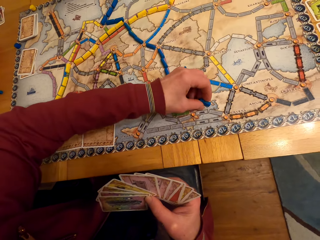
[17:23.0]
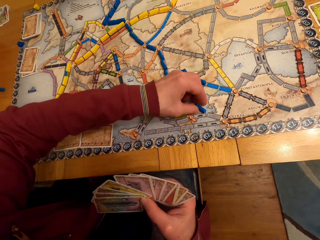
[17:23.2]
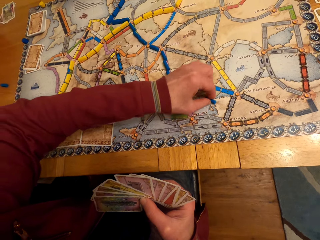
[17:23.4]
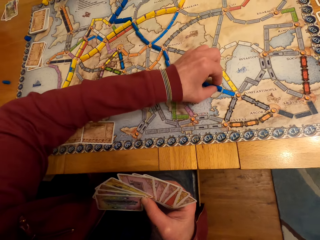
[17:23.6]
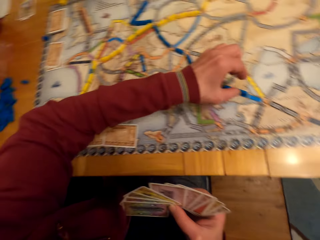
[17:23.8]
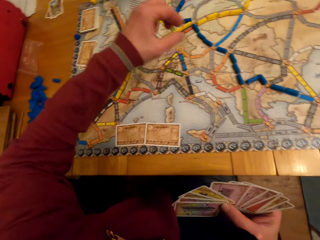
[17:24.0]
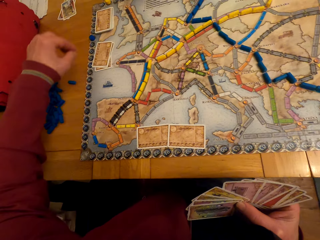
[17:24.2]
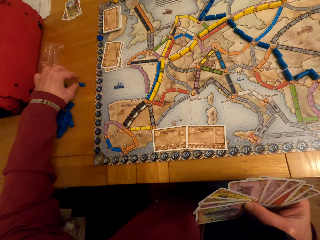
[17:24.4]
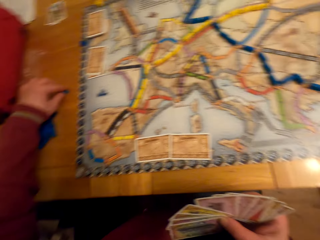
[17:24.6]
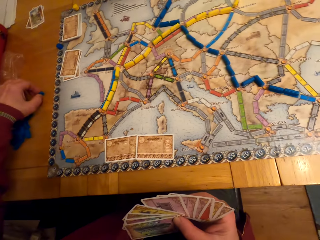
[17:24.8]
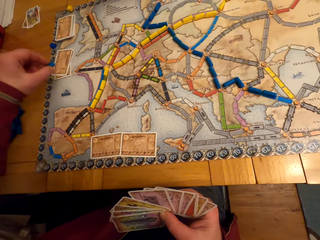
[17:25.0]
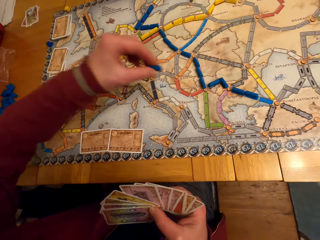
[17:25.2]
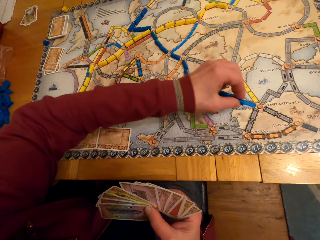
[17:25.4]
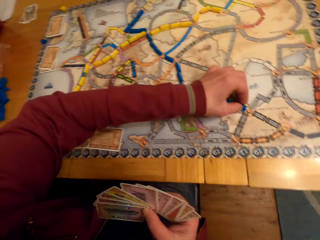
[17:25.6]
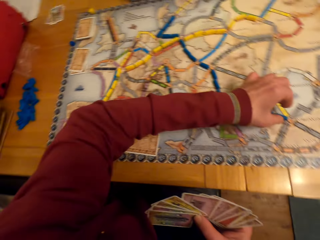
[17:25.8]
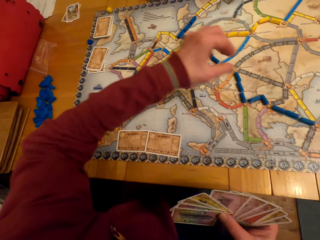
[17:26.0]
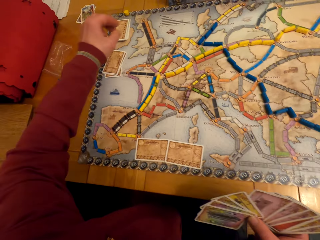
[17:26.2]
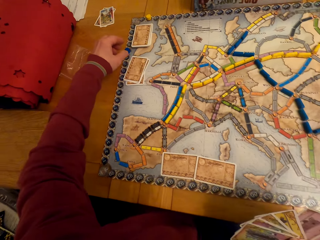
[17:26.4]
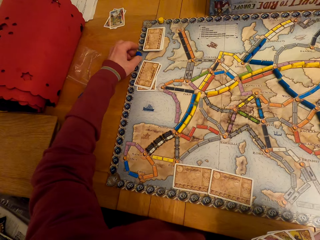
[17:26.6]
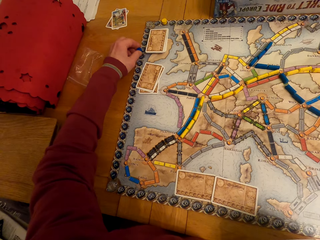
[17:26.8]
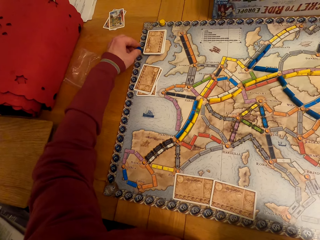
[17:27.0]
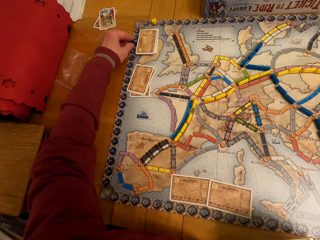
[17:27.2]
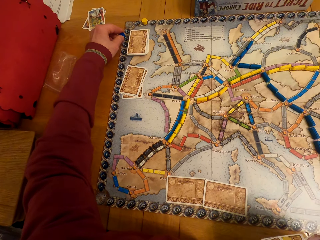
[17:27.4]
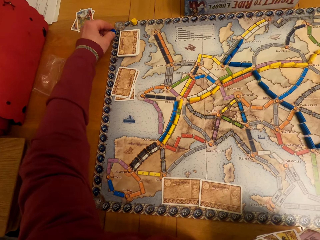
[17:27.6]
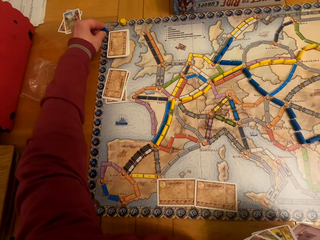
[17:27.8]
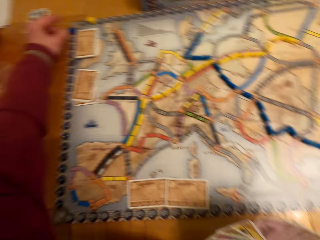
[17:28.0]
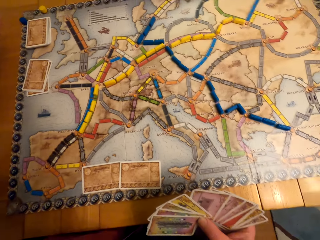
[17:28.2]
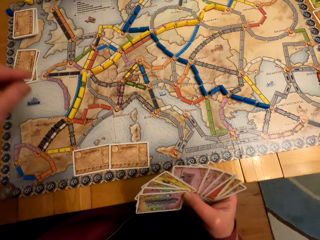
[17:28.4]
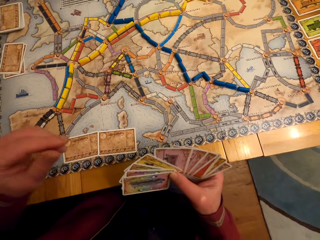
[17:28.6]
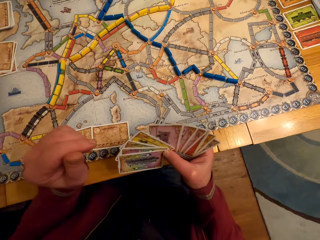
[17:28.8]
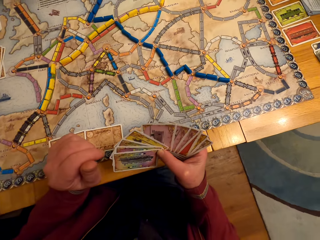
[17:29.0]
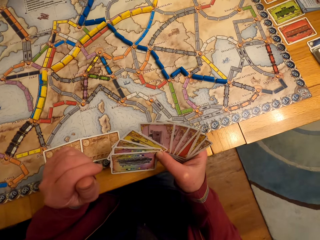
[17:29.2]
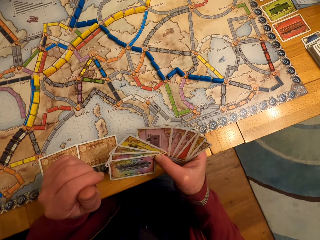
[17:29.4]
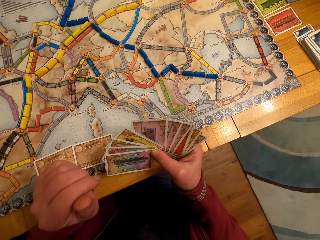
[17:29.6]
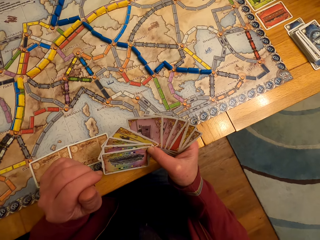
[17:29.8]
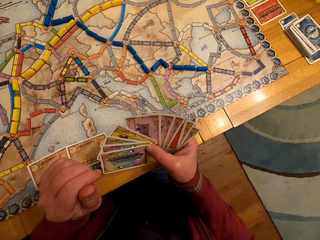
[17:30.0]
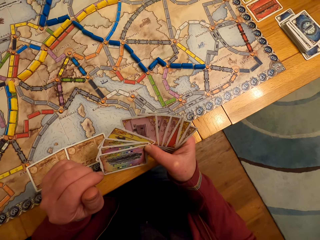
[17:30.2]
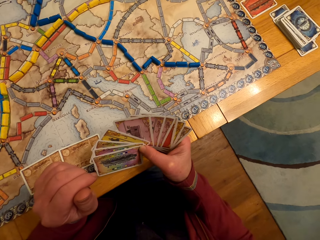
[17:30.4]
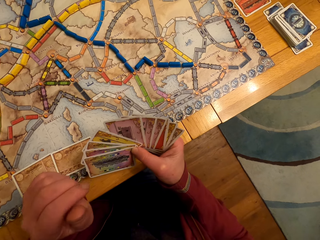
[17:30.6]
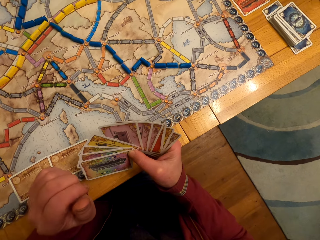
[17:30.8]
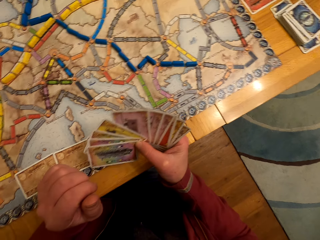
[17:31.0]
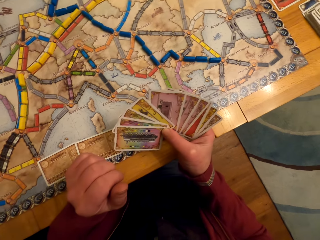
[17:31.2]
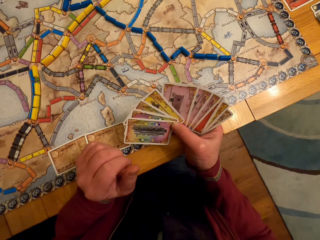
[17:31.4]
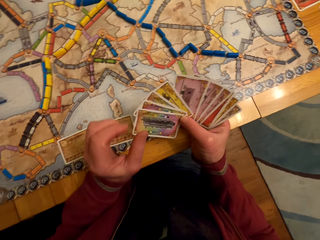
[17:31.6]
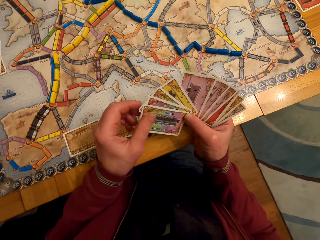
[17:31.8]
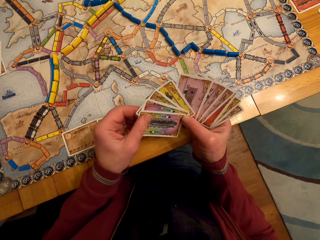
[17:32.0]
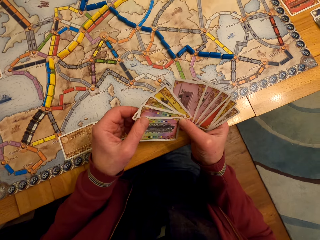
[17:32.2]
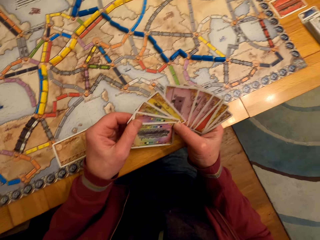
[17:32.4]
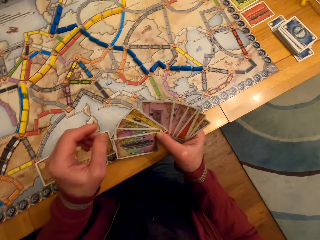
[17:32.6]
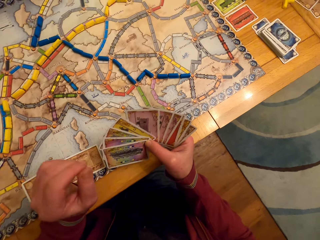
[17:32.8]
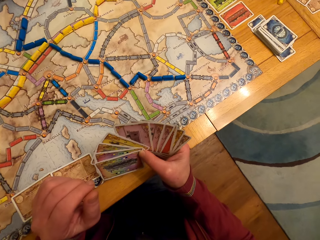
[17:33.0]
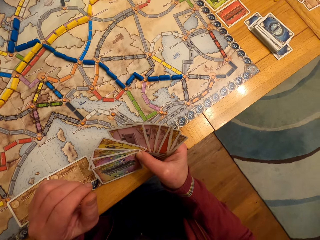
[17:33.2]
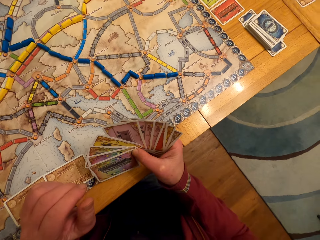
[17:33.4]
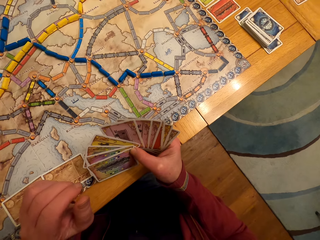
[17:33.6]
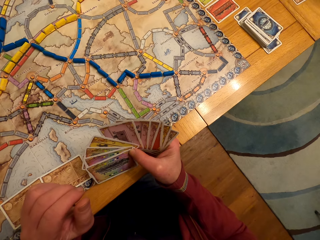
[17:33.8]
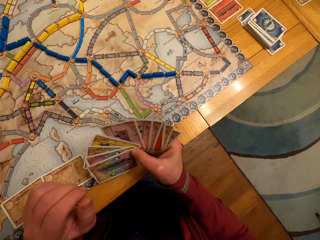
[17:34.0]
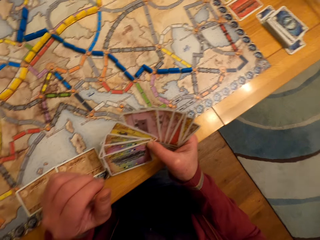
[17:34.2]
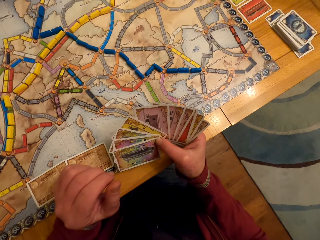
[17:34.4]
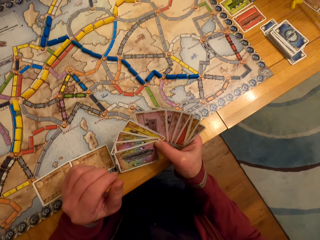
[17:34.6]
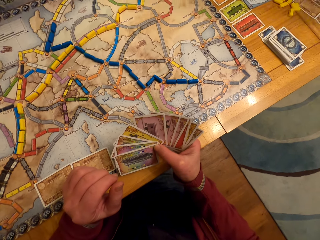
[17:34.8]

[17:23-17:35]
A man puts the model piece on the paper and picks the model piece. The camera wearer picks the board game chips from the table. The man puts the model piece on the paper, moves the model piece, moves the hand, looks at the cards, touches the cards and looks at the cards.

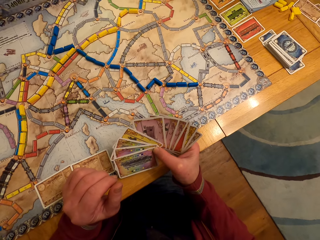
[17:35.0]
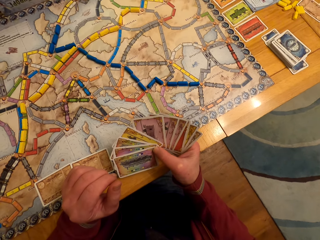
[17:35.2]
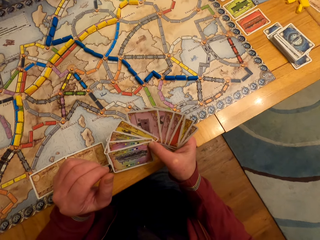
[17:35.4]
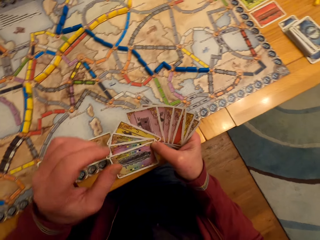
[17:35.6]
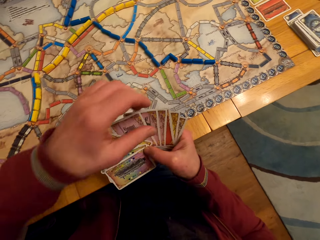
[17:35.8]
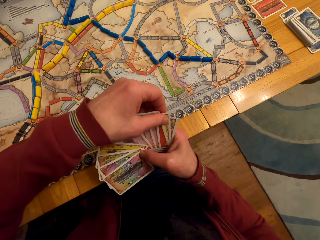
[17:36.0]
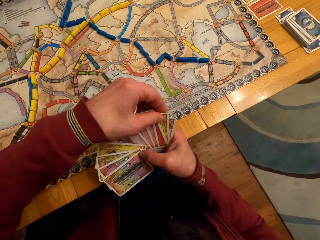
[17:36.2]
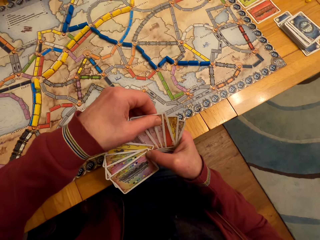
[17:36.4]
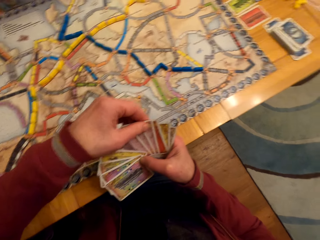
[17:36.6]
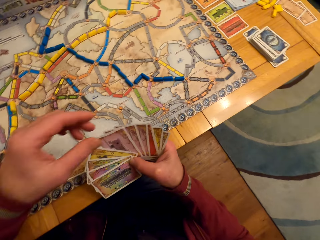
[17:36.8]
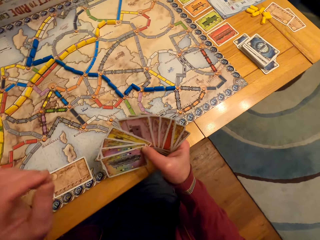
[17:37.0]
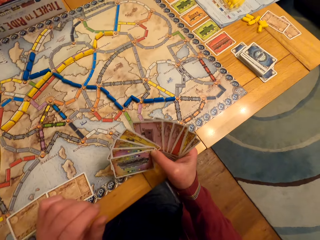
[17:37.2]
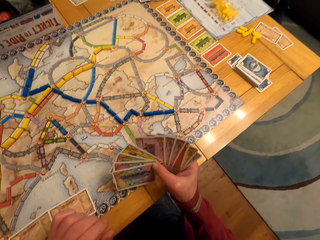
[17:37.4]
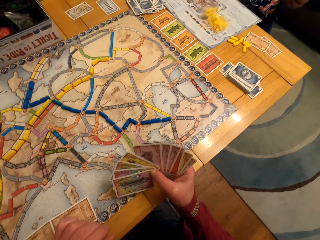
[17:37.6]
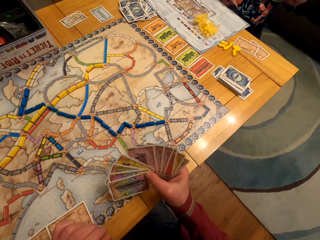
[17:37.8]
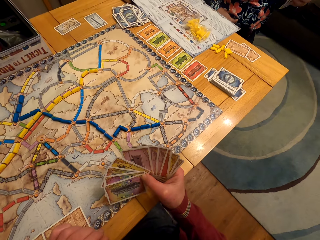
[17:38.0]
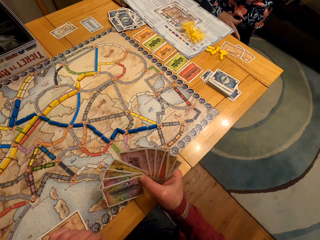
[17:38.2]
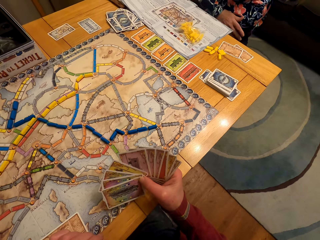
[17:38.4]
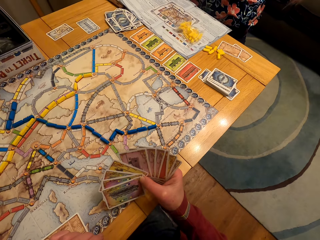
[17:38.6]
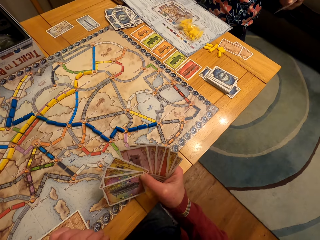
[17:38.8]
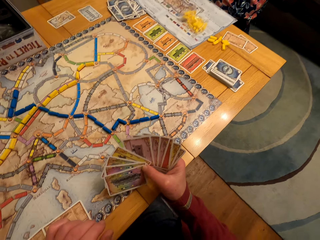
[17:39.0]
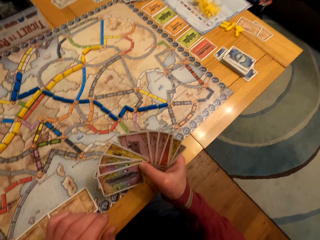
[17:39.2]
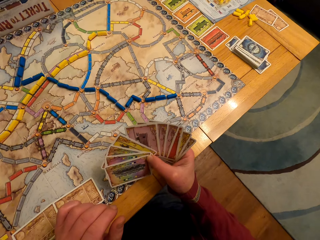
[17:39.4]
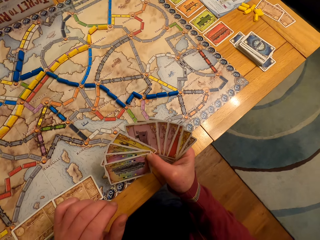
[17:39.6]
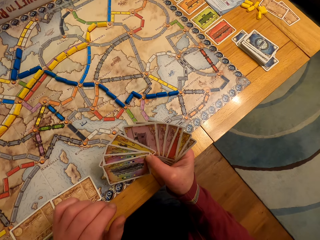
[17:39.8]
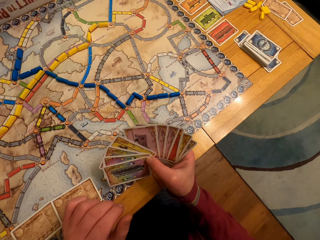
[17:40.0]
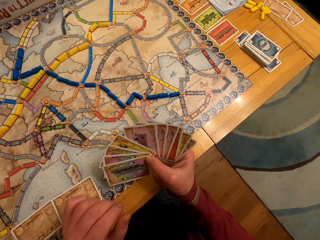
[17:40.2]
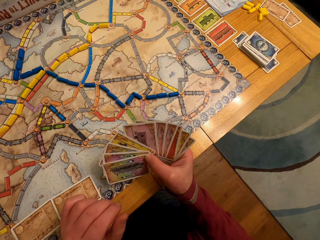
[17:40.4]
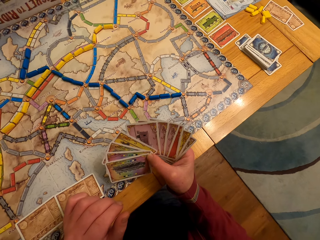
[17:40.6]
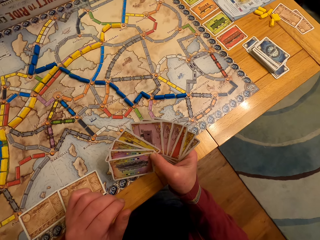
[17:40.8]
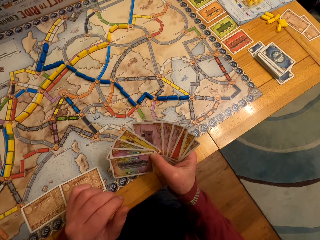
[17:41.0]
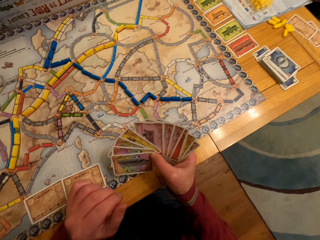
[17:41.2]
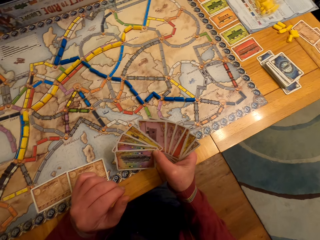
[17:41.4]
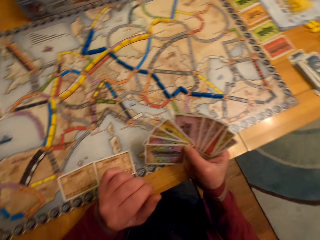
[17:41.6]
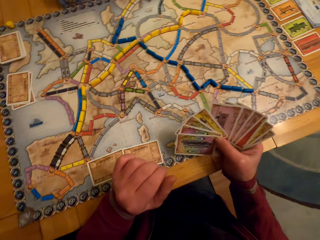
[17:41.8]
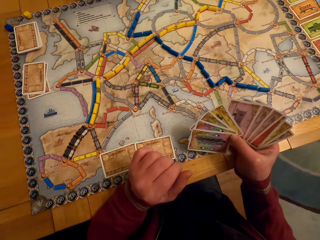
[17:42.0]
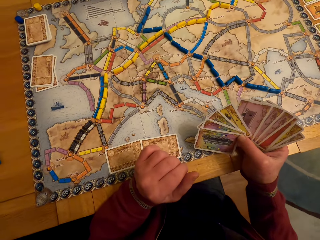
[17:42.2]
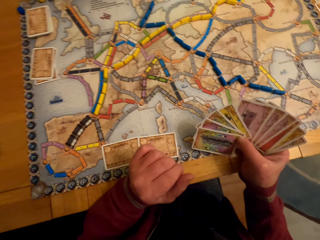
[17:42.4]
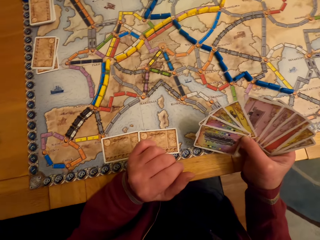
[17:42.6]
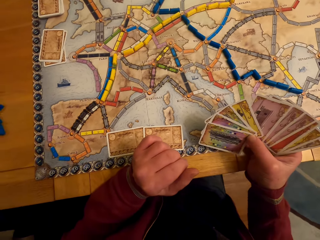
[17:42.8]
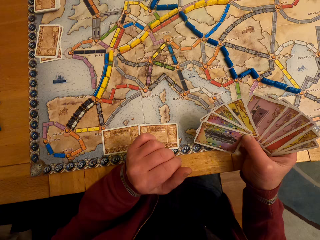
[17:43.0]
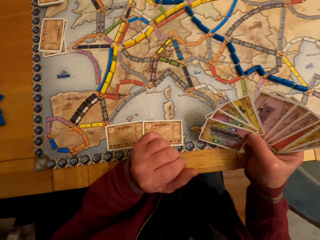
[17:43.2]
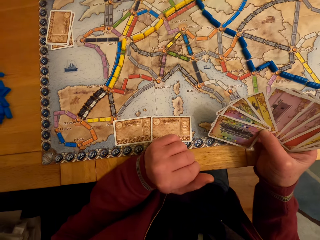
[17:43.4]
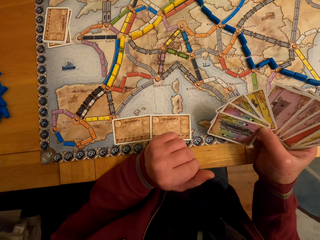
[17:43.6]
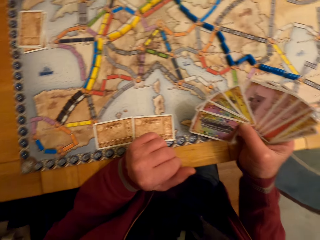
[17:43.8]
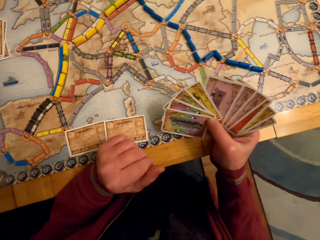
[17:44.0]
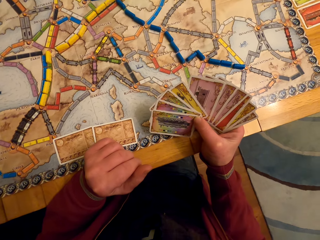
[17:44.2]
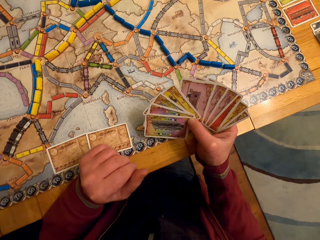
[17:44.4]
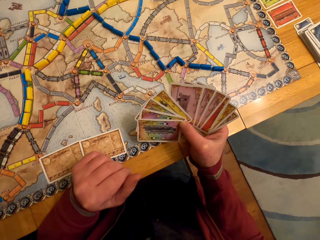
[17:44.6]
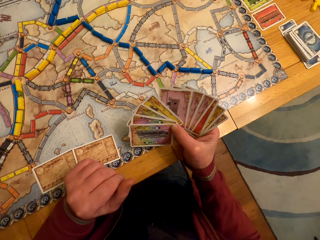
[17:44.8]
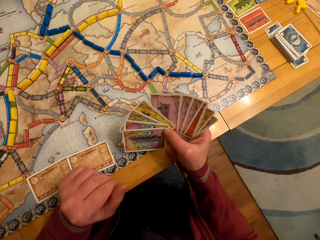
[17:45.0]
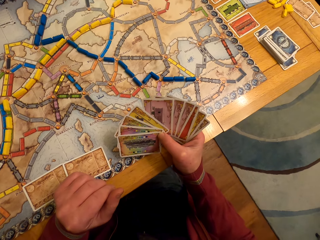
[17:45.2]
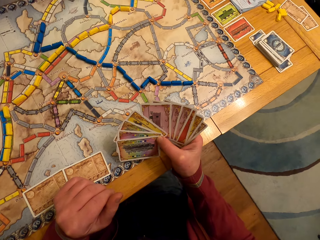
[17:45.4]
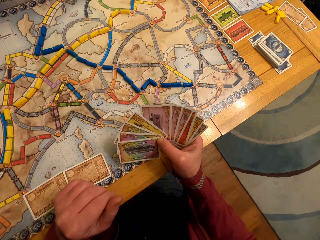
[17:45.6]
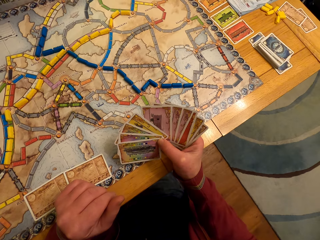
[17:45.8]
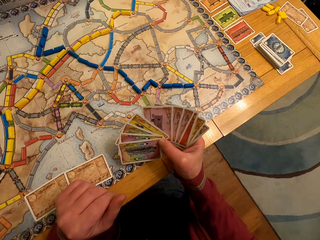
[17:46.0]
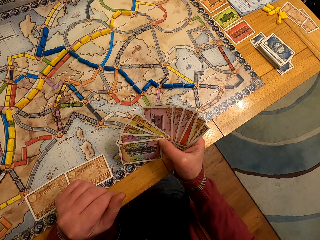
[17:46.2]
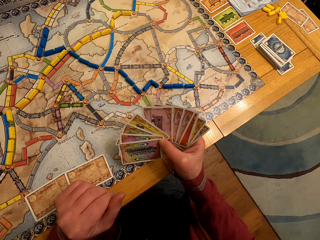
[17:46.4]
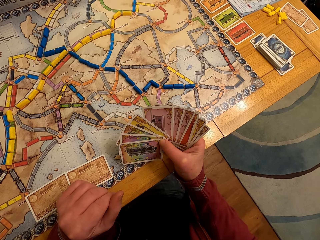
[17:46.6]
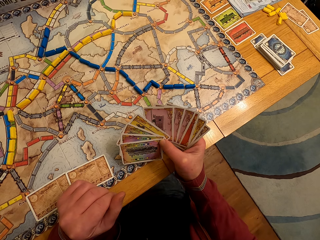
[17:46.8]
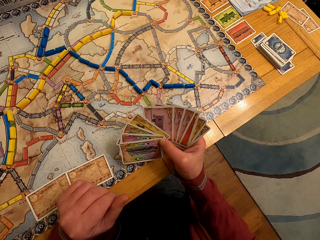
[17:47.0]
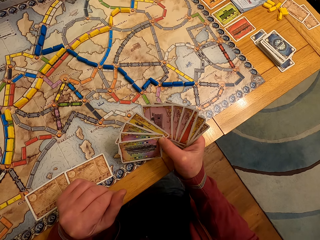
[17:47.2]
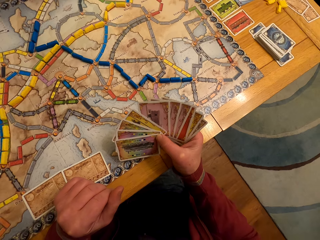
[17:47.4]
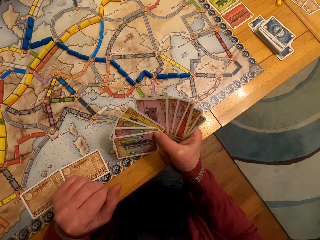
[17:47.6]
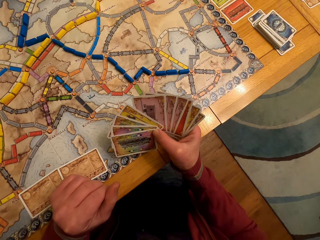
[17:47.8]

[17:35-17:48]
A man touches the cards and looks at the cards. A lady looks around.
